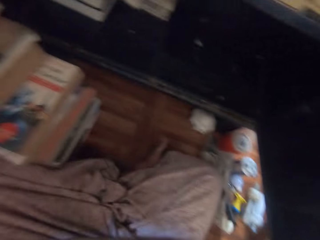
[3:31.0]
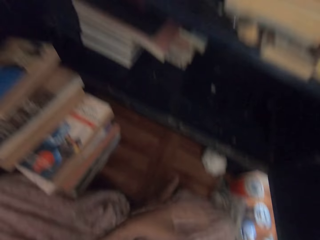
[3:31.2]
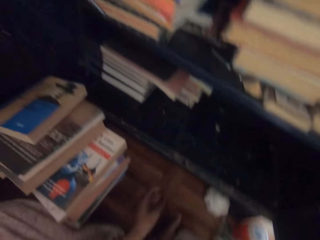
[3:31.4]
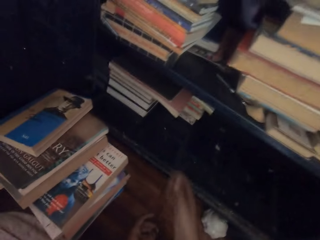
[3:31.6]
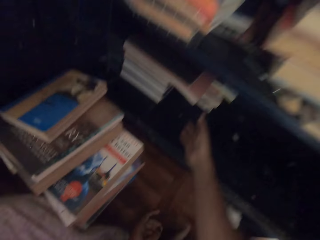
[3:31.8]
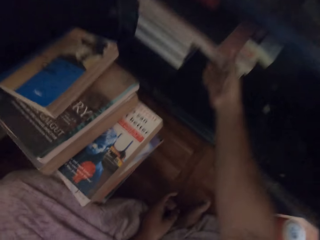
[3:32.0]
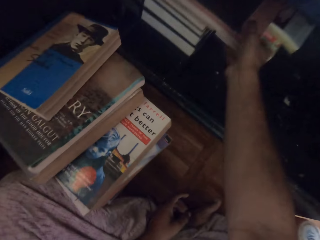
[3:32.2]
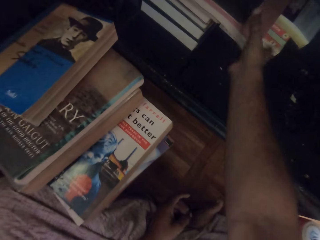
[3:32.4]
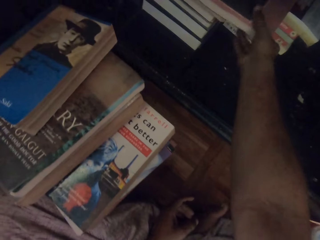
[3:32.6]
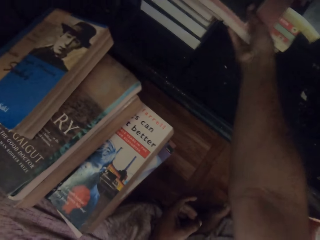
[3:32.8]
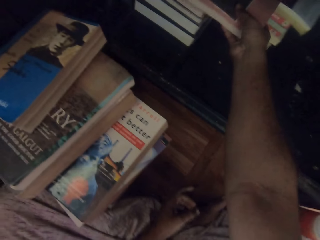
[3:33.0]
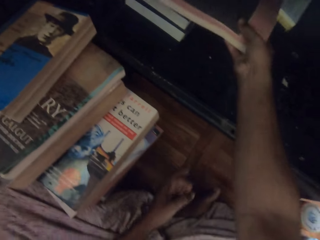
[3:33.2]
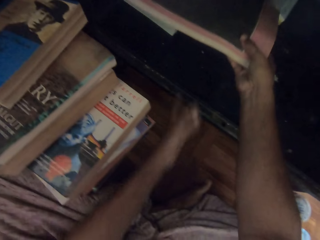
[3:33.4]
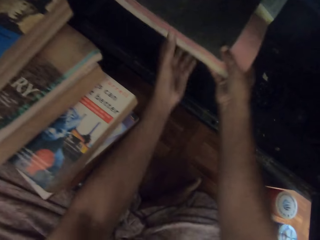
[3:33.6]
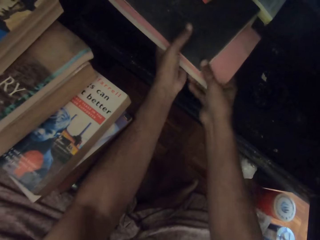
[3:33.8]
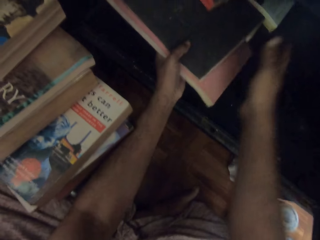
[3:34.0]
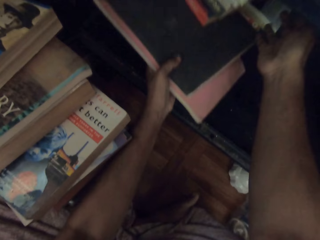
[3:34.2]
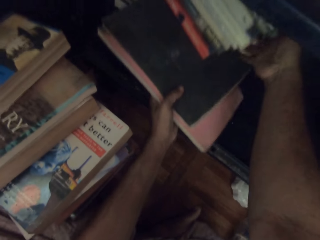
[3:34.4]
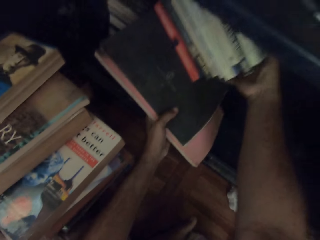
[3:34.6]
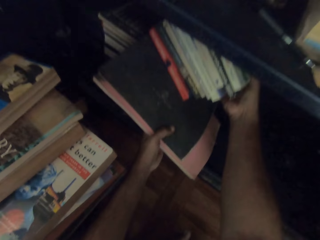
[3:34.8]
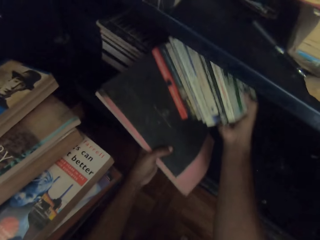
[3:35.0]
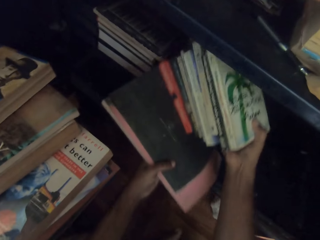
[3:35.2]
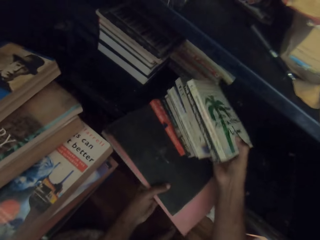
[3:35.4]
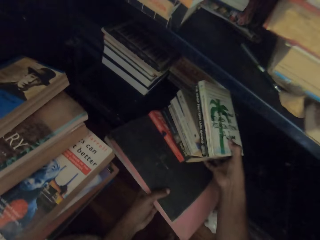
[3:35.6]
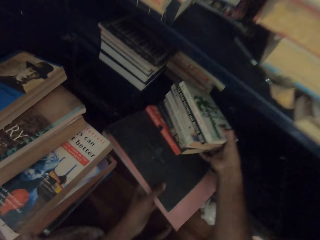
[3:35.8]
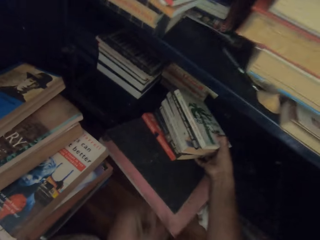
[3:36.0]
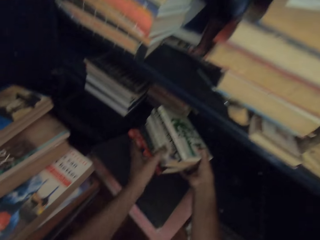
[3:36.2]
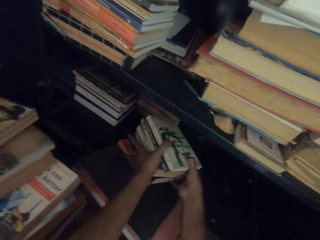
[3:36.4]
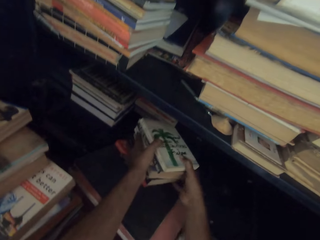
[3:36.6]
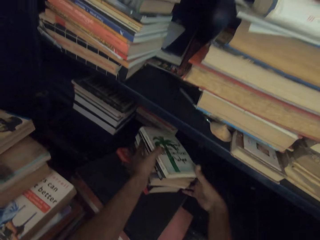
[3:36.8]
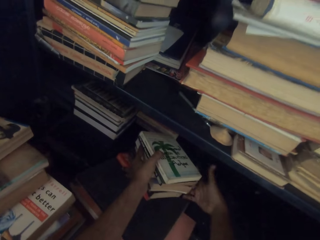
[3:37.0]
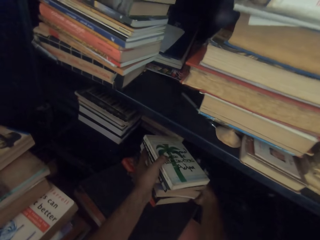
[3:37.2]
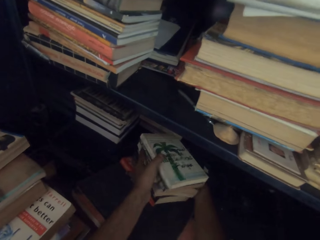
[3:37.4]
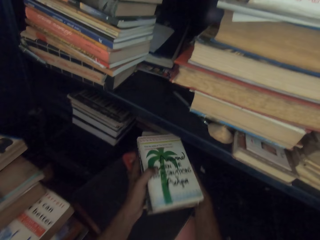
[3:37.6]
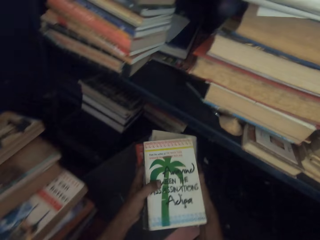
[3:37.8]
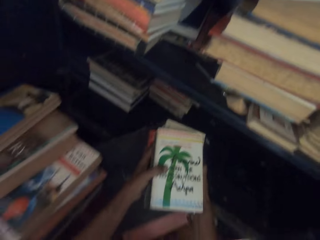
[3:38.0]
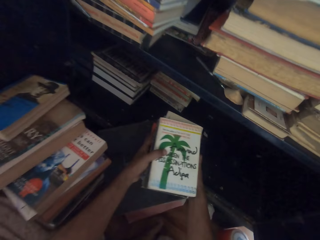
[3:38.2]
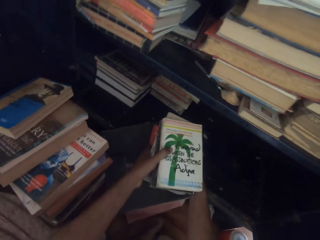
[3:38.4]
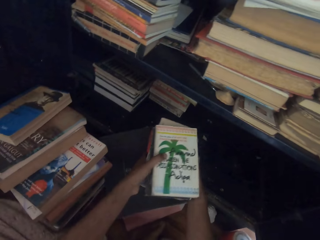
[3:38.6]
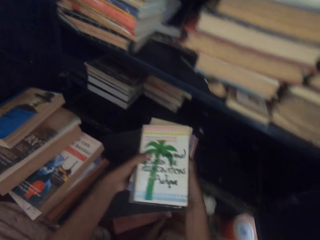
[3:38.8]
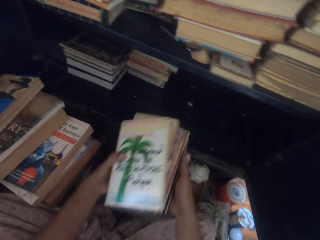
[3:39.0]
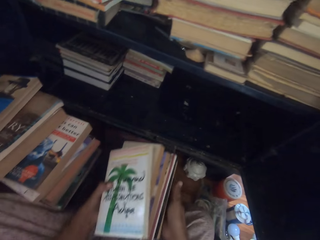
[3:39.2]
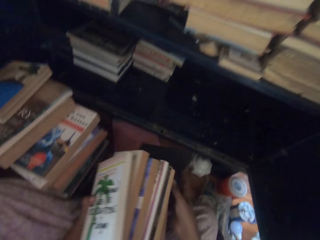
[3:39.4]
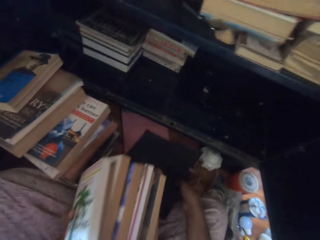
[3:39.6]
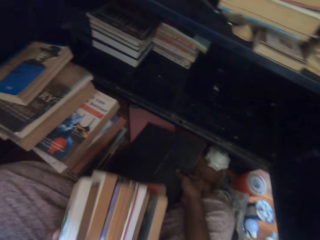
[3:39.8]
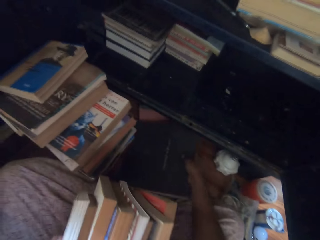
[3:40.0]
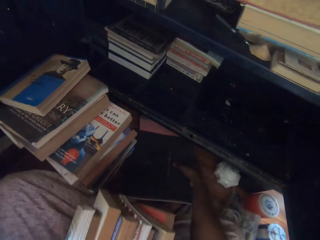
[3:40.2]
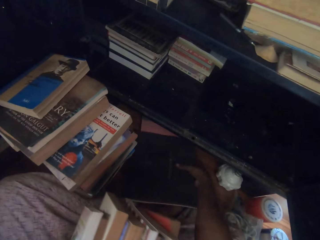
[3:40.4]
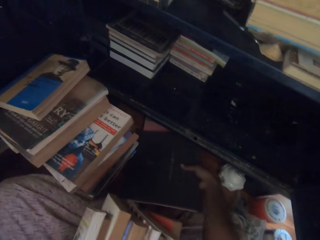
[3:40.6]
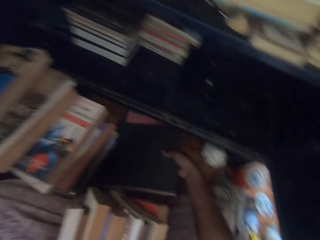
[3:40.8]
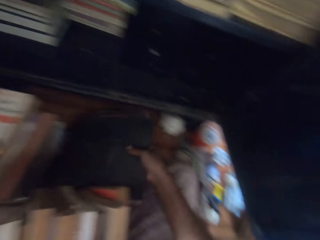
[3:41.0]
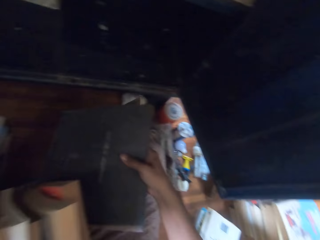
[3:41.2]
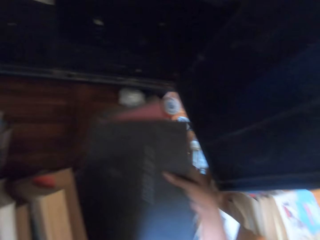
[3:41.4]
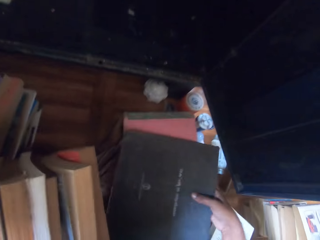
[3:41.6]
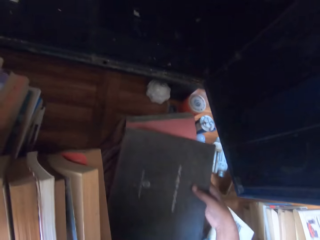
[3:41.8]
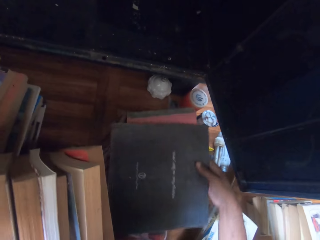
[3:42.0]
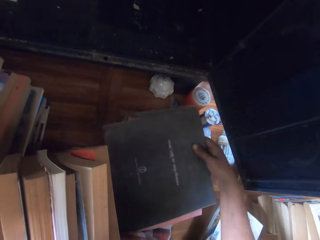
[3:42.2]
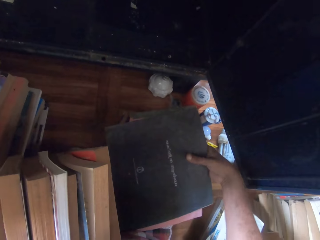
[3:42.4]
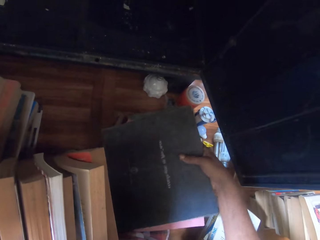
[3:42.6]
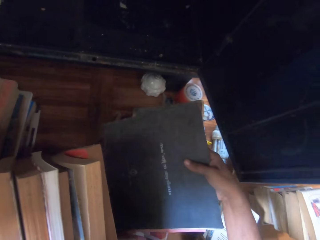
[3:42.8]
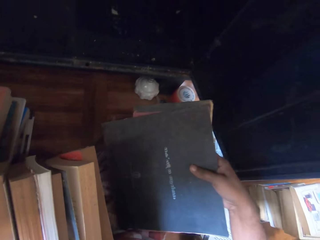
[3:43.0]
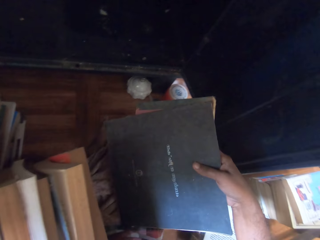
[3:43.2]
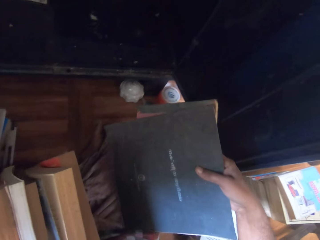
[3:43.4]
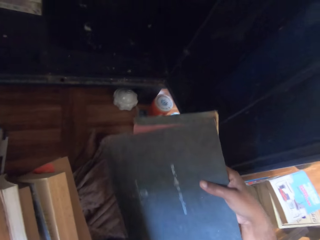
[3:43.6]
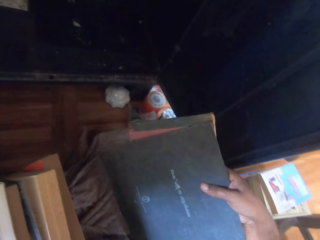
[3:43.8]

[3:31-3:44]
The camera wearer drops the books on the floor with both hands. He pulls the books from the pile of books with his right hand. He moves the books on the shelf with both hands. He holds the books with his left hand. He holds some books on the books with his right hand. He drops the books on the shelf with both hands. He holds the books on the books with his left hand. He picks the books from the shelf with his right hand. He picks the books from the books with his left hand. He drops a book on the floor with his right hand. He picks the book from the floor with his right hand. He drops the books on his thigh with his right hand. He adjusts the books on his thigh with his right hand. He picks the books from his thigh with his right hand.

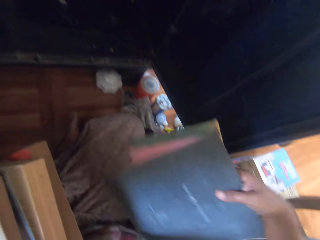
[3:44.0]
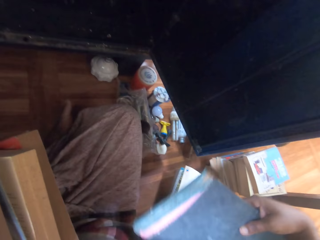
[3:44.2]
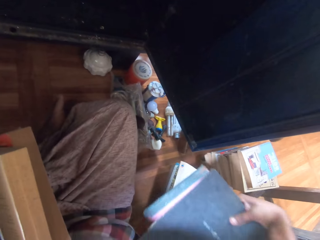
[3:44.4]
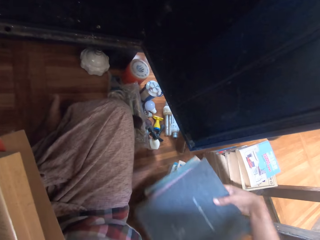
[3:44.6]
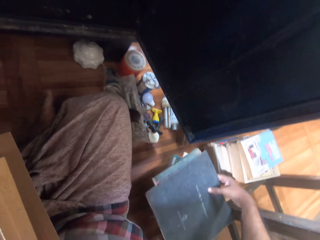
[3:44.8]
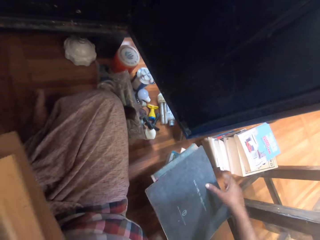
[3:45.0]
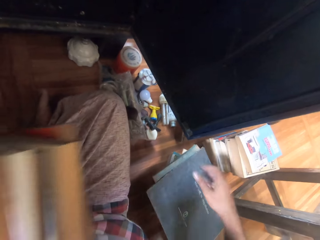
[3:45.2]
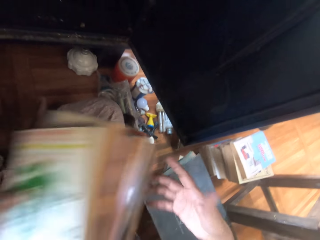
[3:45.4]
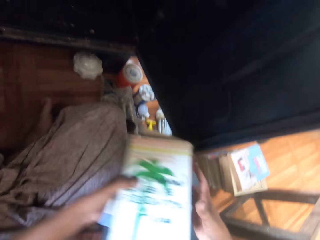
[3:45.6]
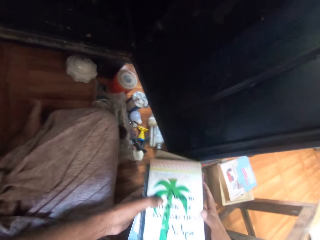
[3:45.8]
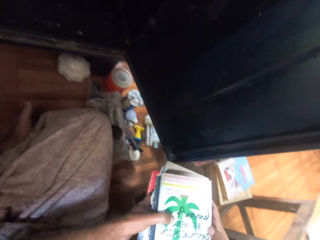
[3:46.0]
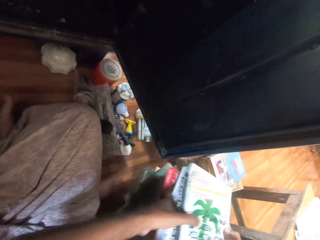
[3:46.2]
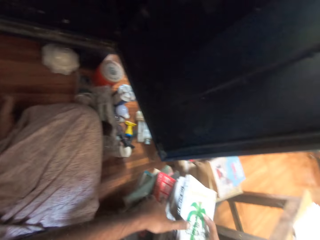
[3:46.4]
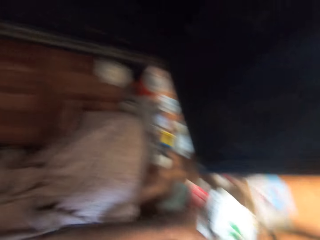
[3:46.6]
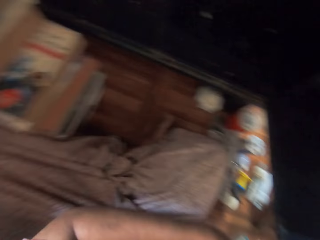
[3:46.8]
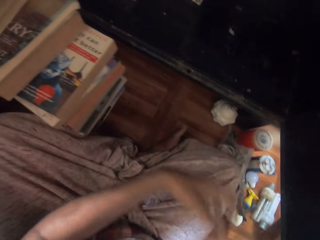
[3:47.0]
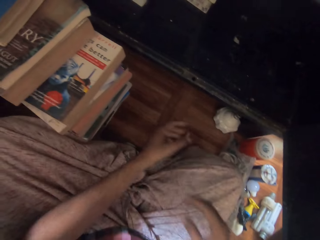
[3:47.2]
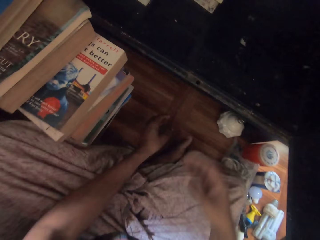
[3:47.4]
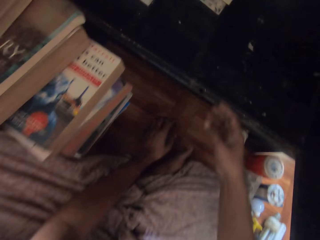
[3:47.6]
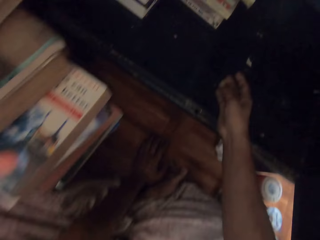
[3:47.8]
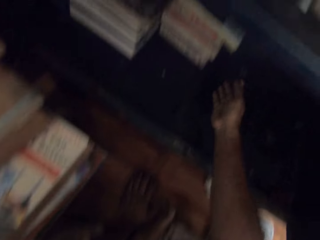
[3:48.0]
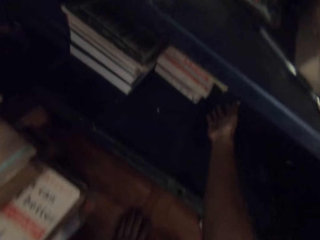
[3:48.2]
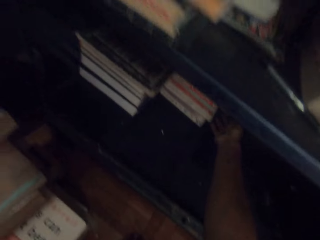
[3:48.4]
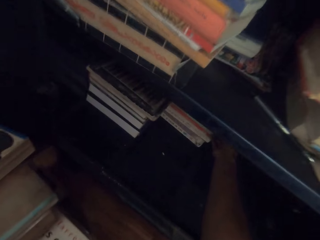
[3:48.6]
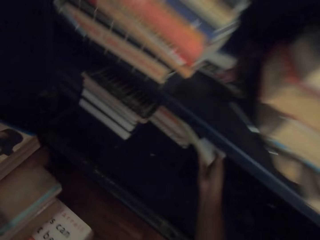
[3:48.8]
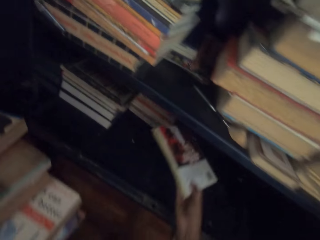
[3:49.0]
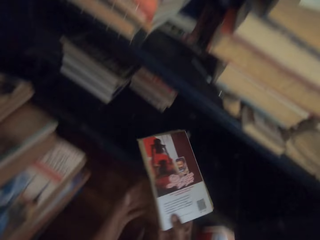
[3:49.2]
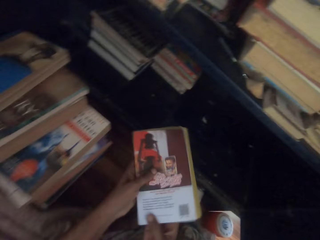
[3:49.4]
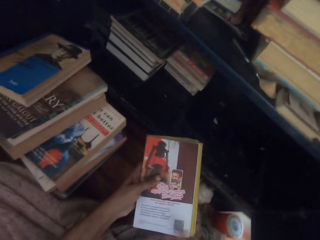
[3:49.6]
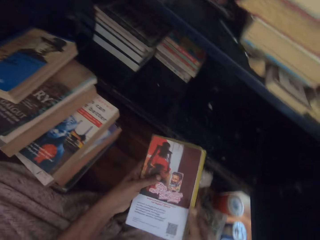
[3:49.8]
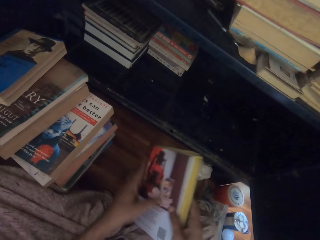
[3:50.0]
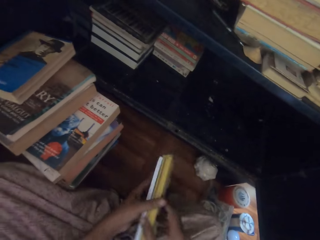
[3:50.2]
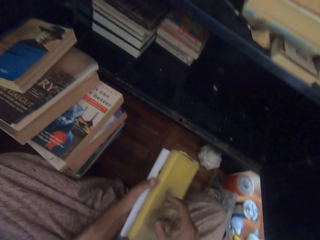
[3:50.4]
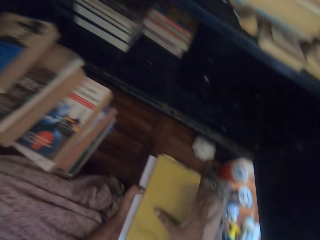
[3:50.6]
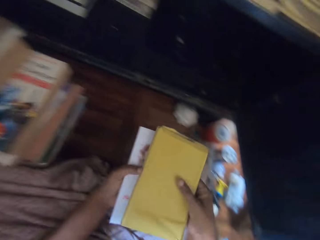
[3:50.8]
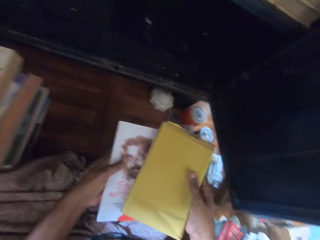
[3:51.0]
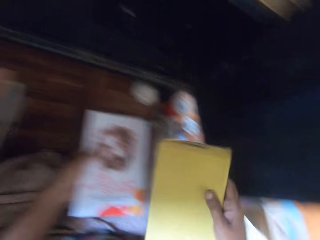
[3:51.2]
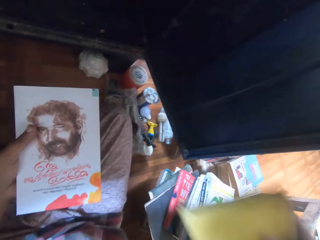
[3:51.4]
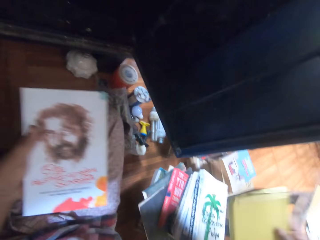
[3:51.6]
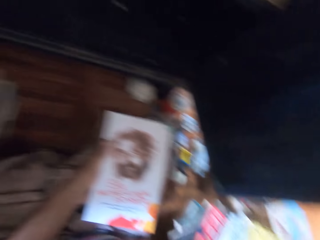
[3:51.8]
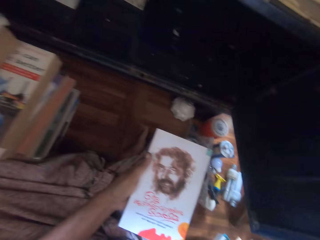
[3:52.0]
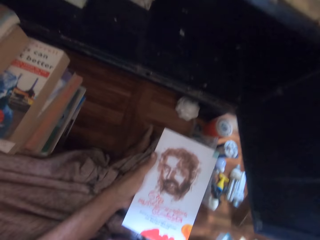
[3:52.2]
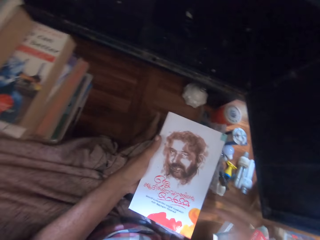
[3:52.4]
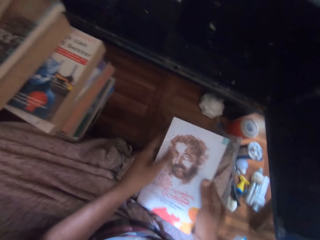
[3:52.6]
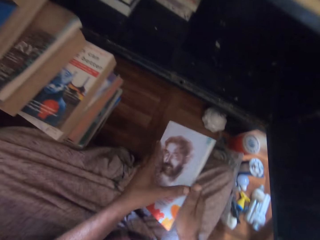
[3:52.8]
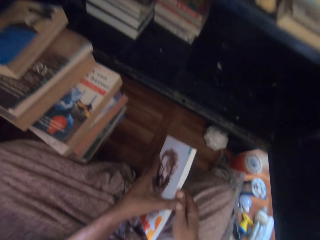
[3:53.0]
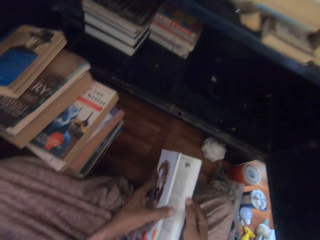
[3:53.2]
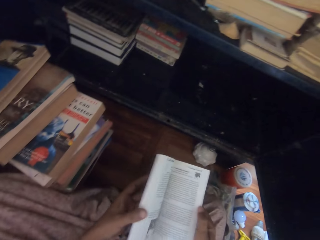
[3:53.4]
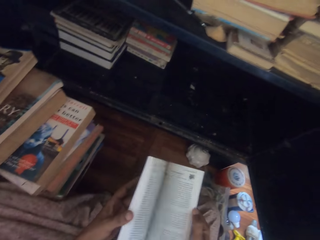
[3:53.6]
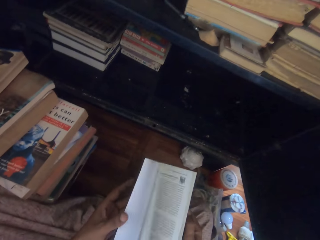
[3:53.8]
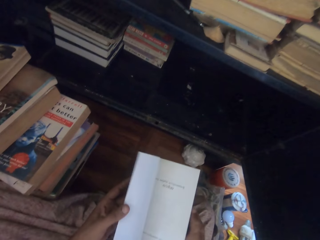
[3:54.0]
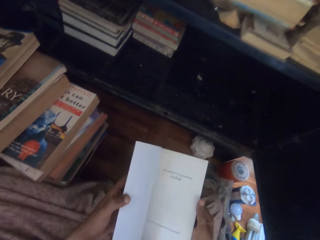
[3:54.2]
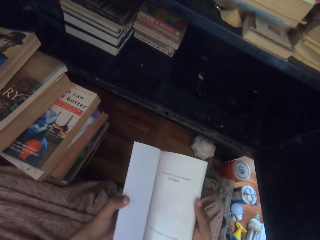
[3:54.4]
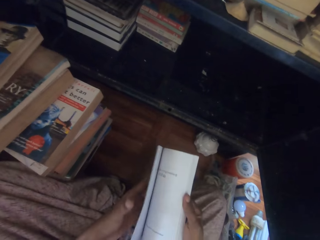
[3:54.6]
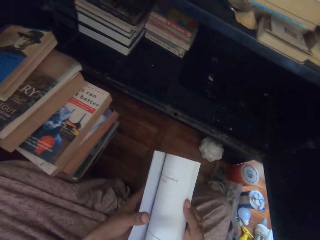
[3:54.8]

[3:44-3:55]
The camera wearer drops the books on the books with his right hand. He holds the books with both hands. He drops the books on the books with both hands. He places the hand on the floor. He picks some books from a pile of books with his right hand. He holds the books with both hands. He turns the books with both hands. He holds the books with his left hand. He separates the books. He picks a book from his left hand with his right hand. He drops the book on the books with his right hand. He holds the books with both hands. He opens the book with both hands. He flips some pages of the book with his left hand.
